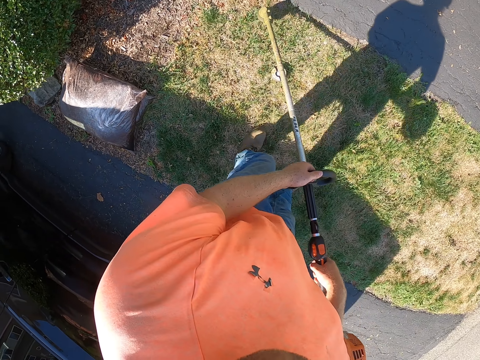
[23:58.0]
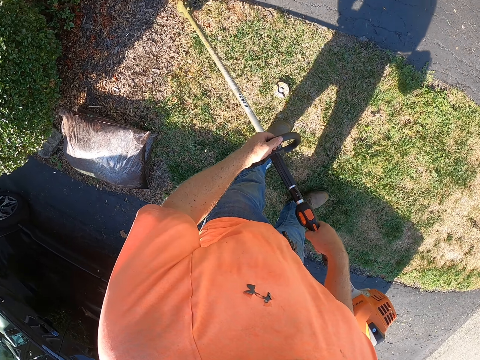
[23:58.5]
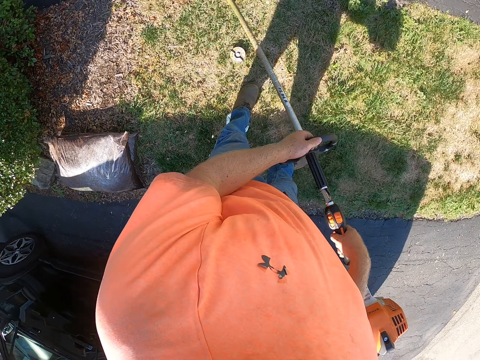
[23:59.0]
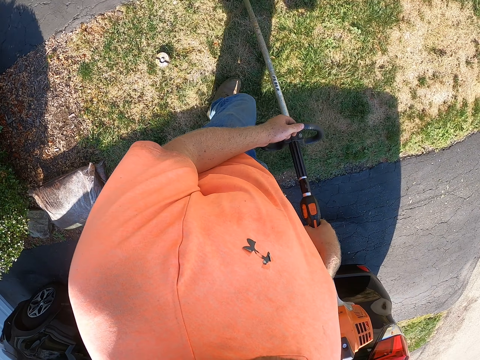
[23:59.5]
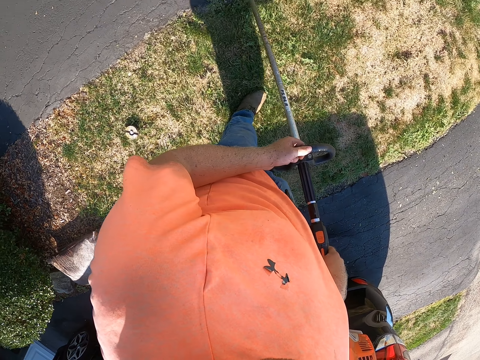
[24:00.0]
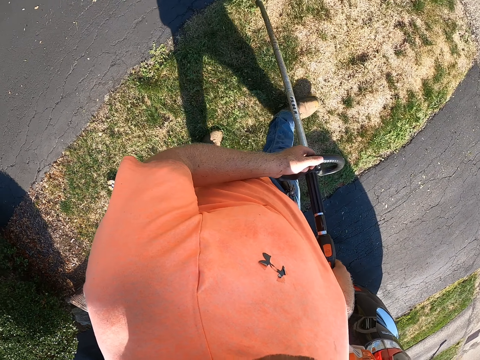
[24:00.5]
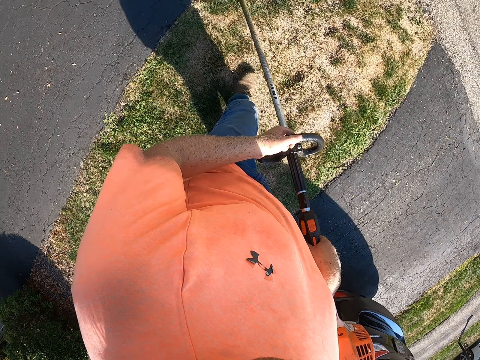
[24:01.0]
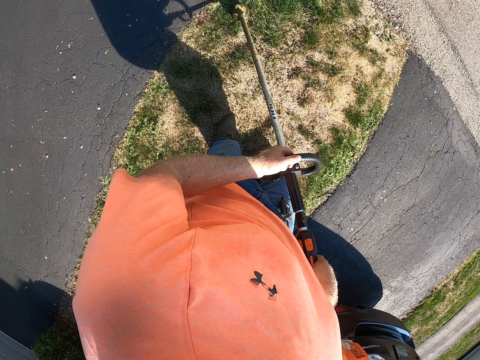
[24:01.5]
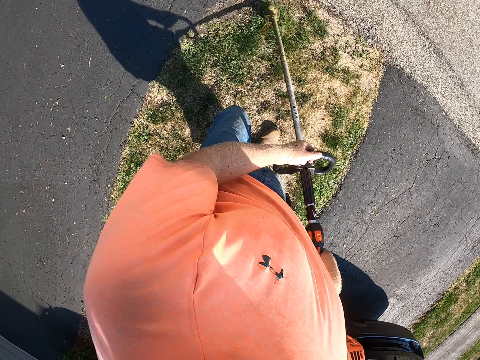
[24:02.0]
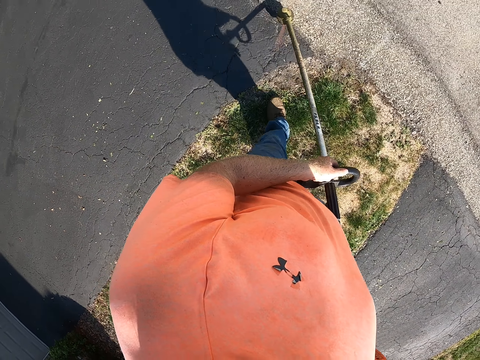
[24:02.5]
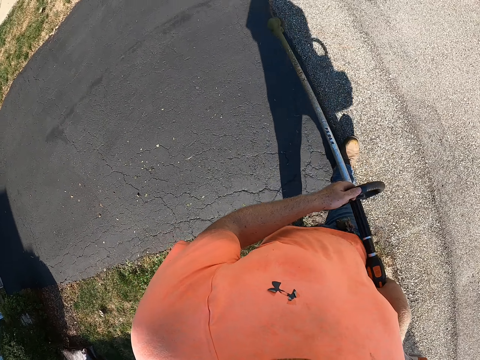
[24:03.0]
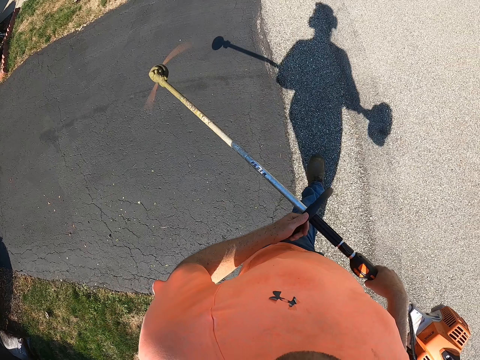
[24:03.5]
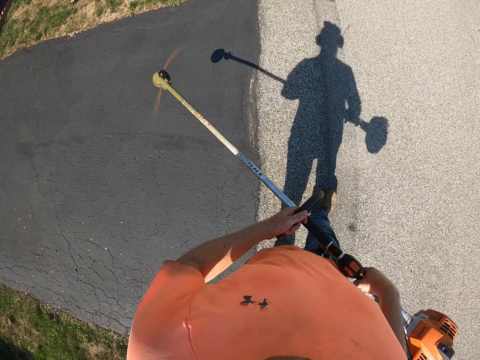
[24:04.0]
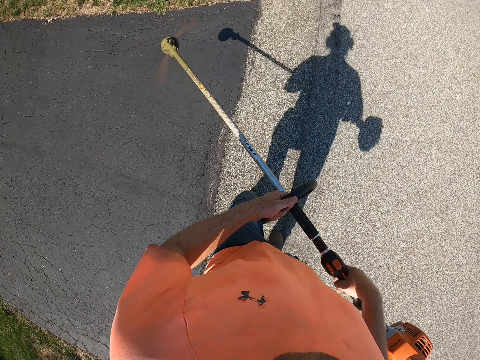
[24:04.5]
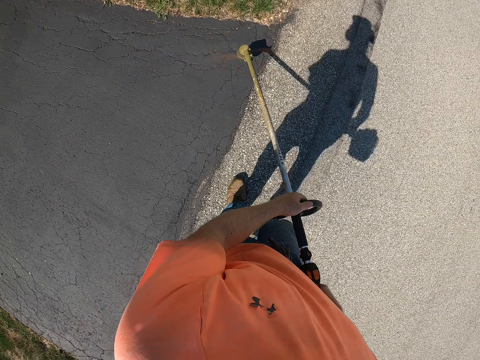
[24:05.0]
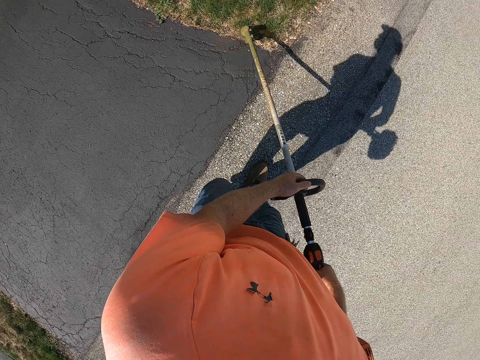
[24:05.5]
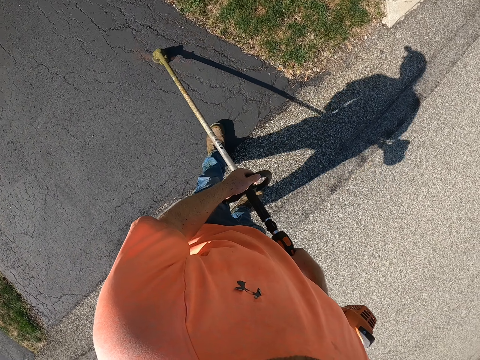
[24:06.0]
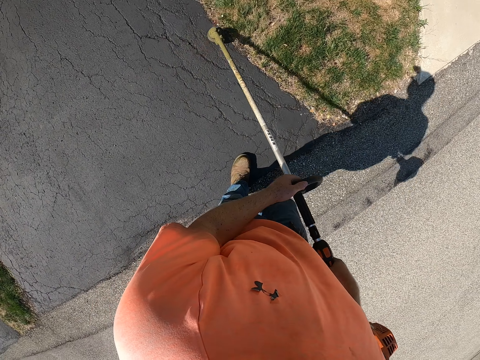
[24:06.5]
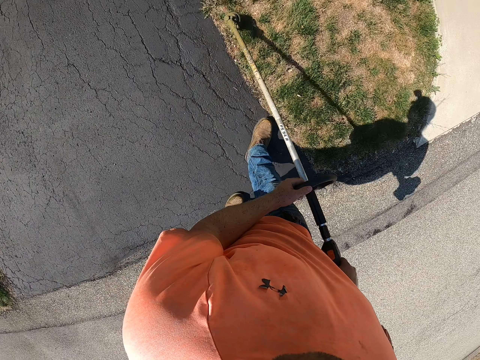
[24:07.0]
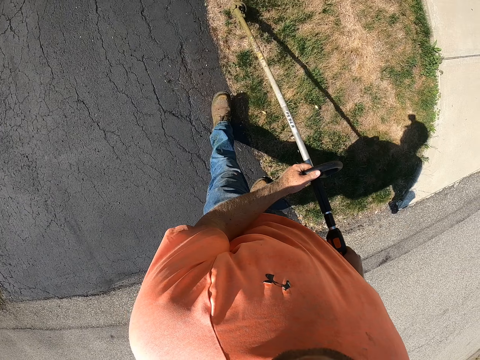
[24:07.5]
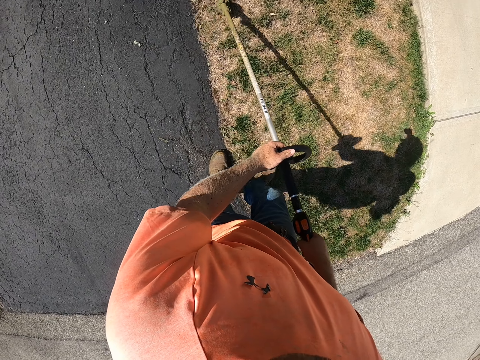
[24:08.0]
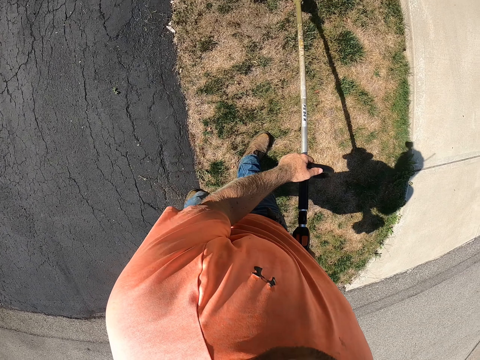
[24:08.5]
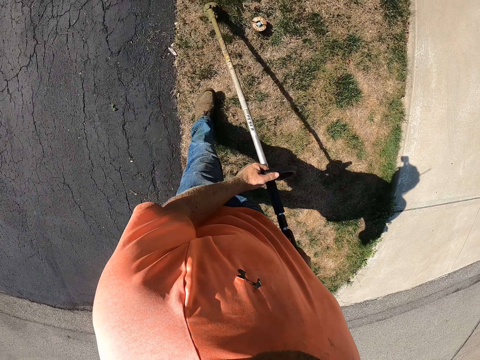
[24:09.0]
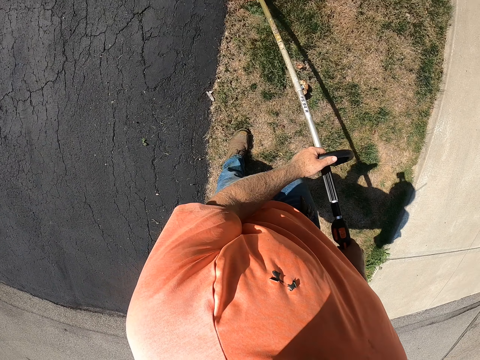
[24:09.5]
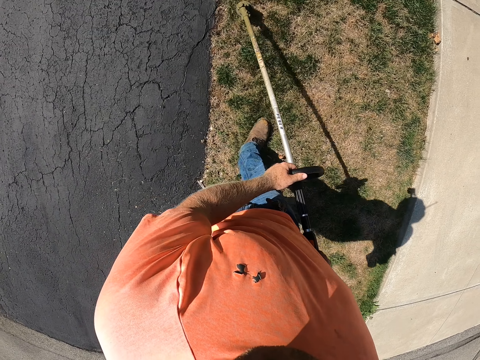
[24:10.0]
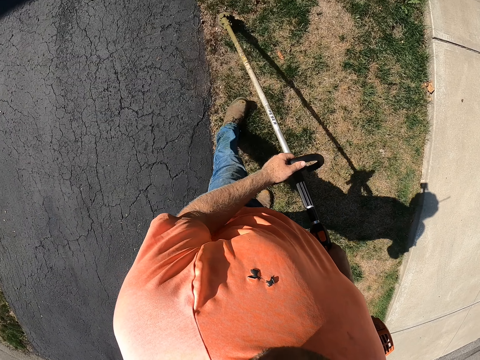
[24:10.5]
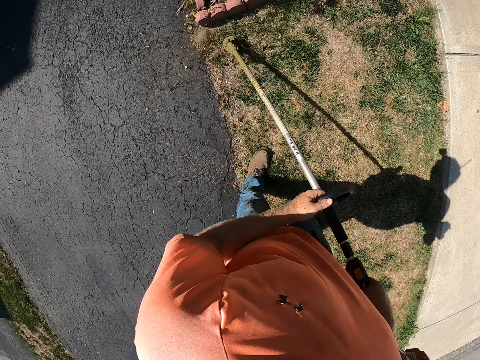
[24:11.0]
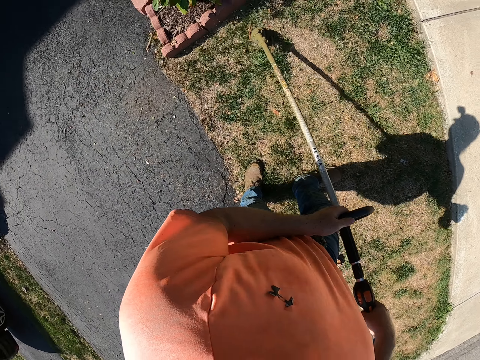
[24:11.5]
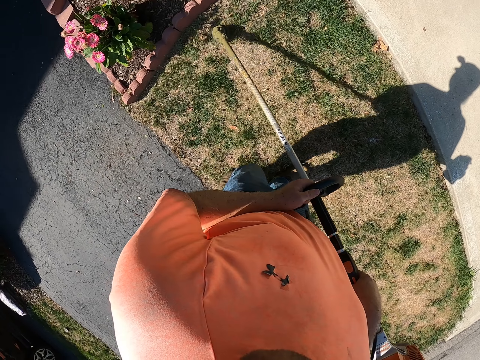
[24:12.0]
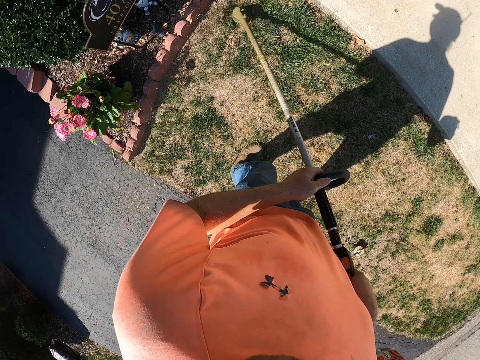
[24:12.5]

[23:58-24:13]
The camera wearer walks in the compound. He trims grasses on the lawn with the grass trimmer in his hands.

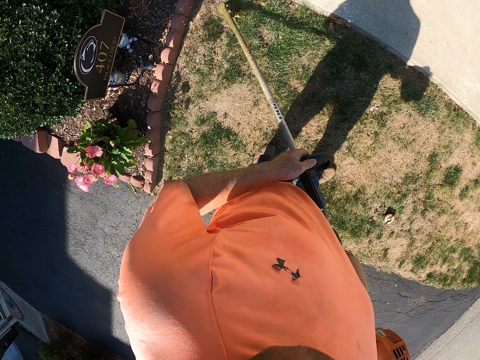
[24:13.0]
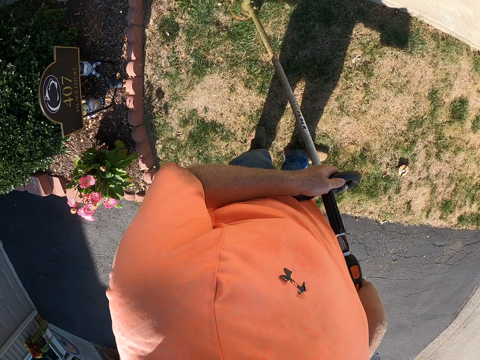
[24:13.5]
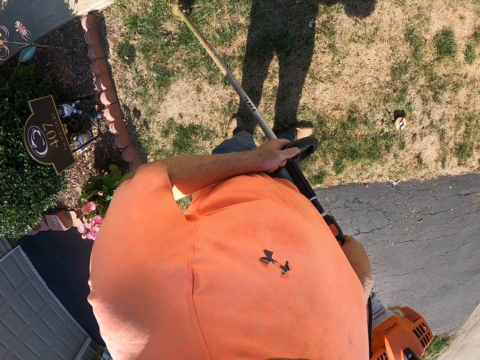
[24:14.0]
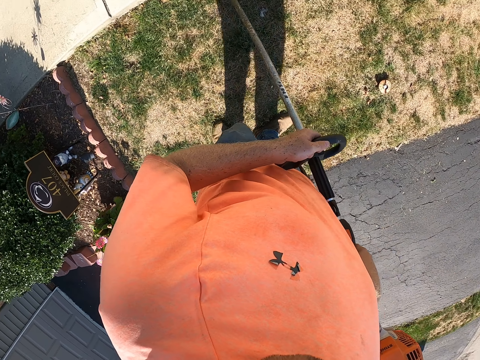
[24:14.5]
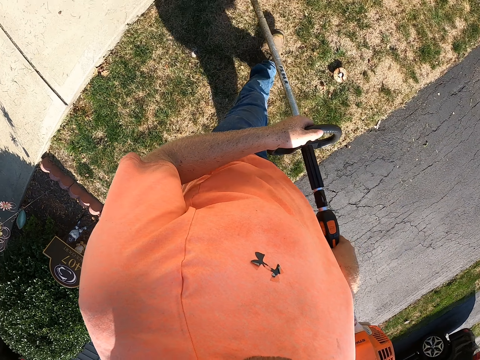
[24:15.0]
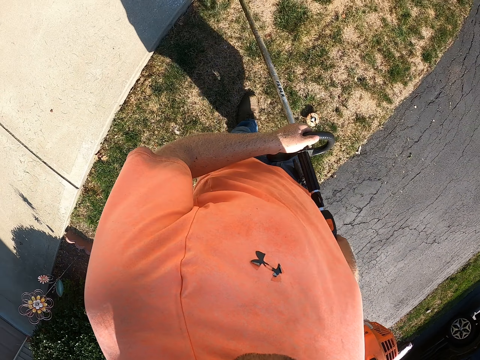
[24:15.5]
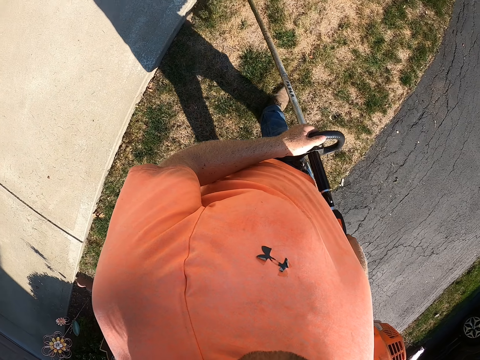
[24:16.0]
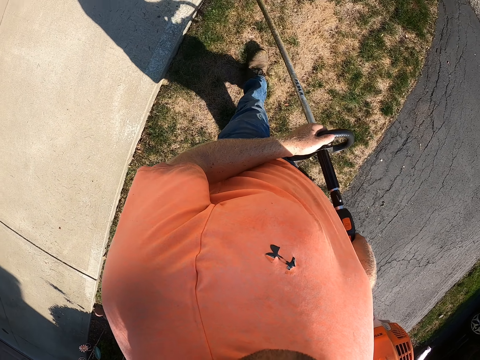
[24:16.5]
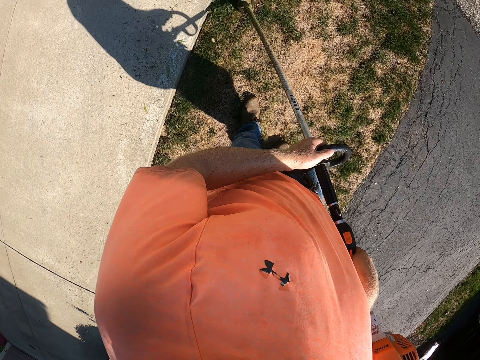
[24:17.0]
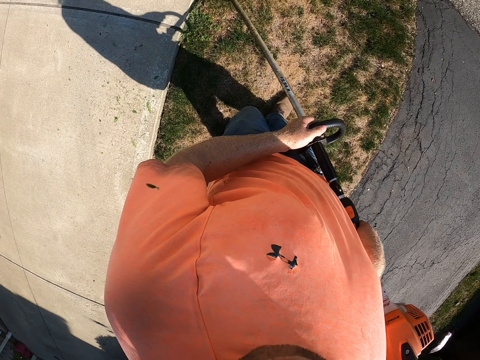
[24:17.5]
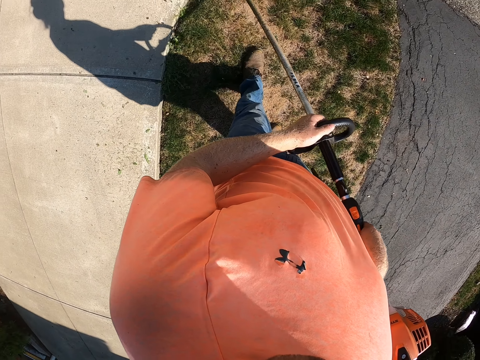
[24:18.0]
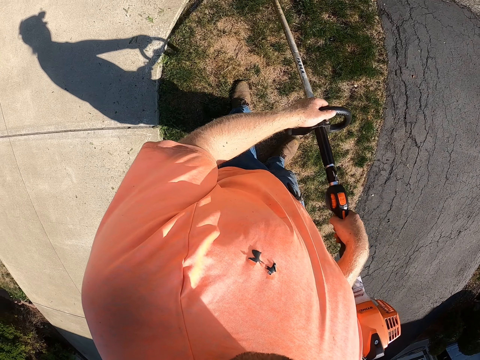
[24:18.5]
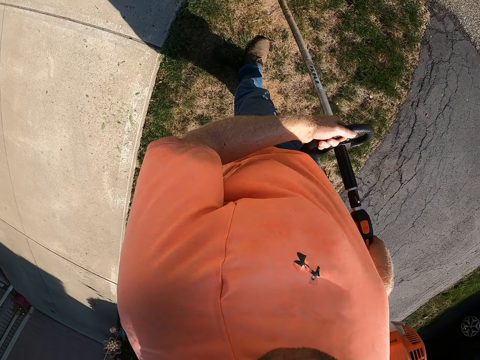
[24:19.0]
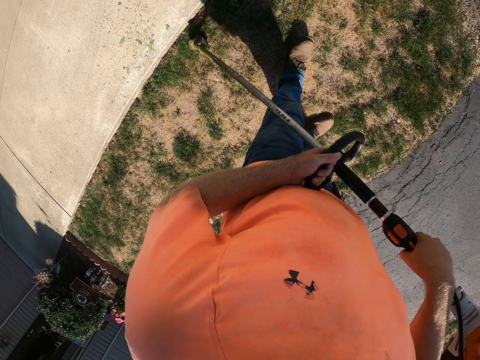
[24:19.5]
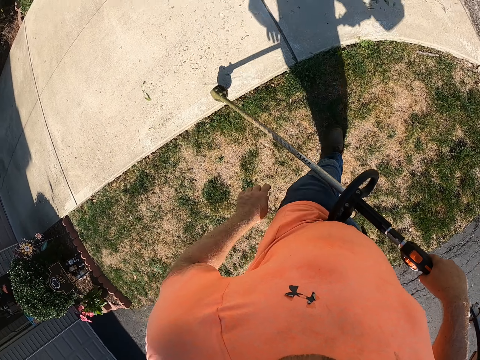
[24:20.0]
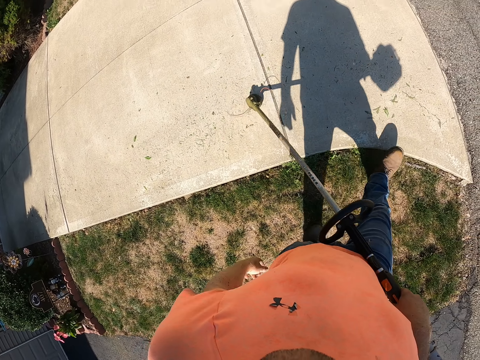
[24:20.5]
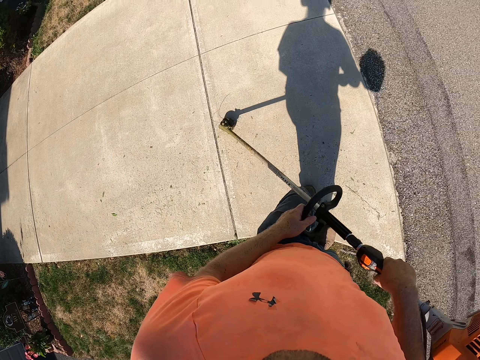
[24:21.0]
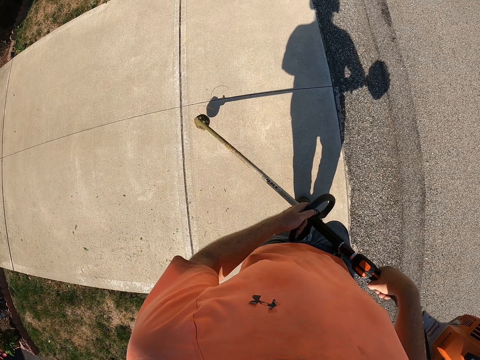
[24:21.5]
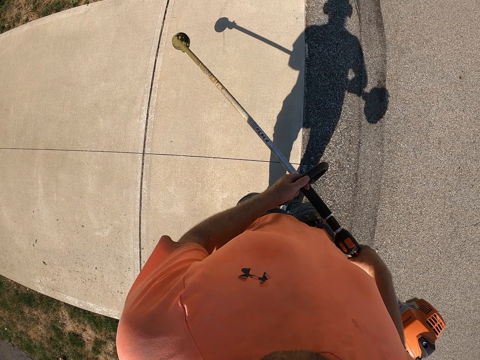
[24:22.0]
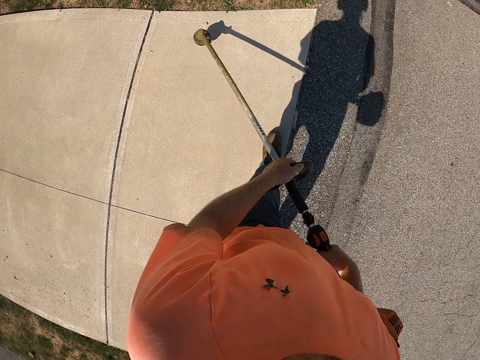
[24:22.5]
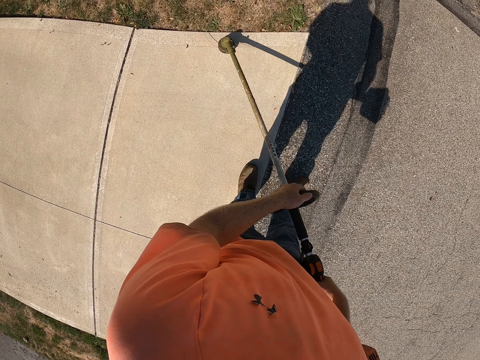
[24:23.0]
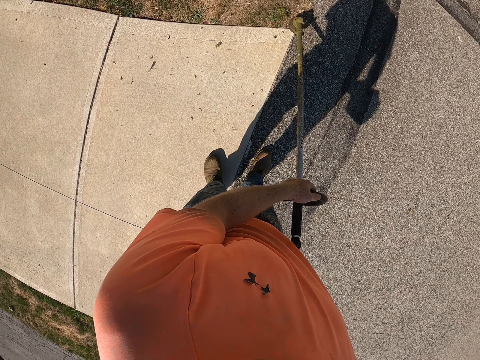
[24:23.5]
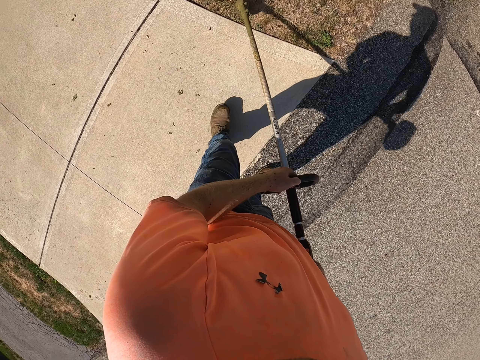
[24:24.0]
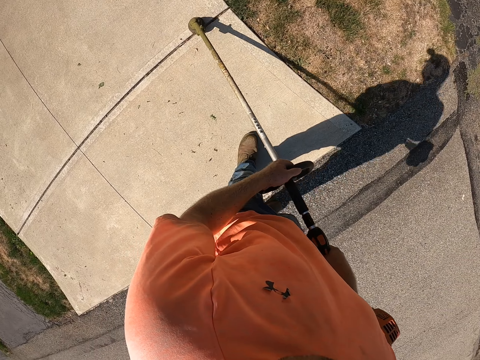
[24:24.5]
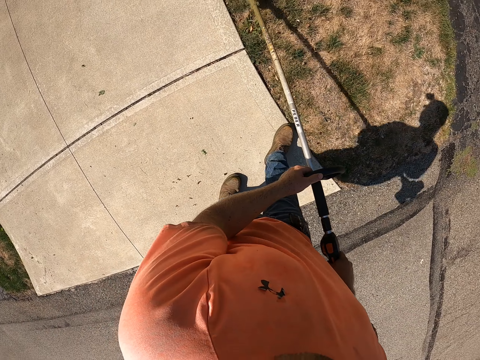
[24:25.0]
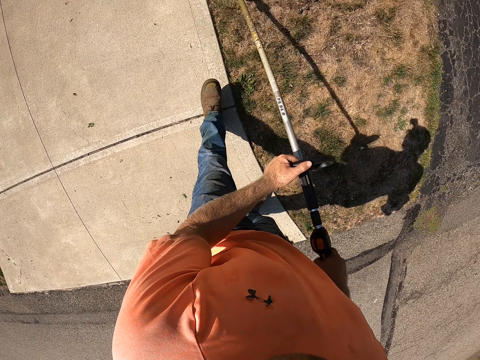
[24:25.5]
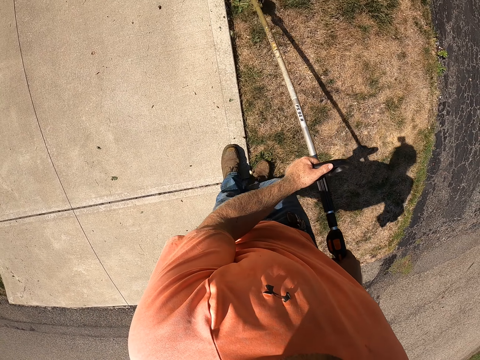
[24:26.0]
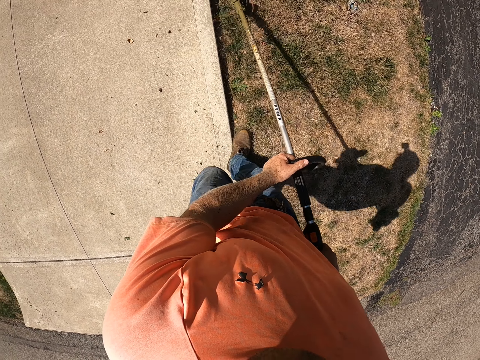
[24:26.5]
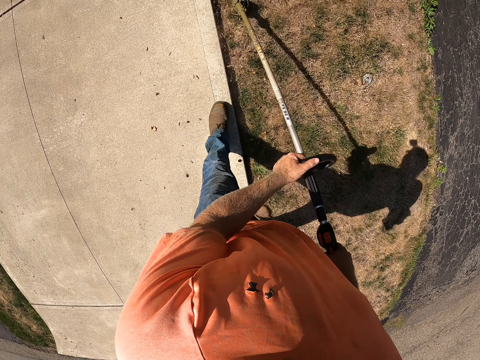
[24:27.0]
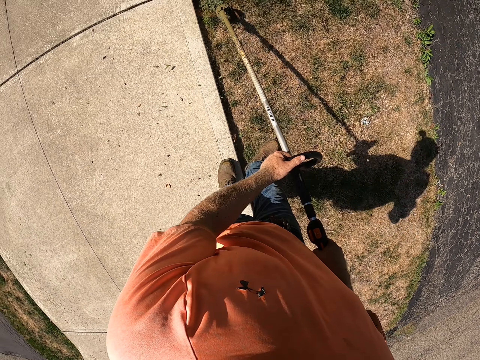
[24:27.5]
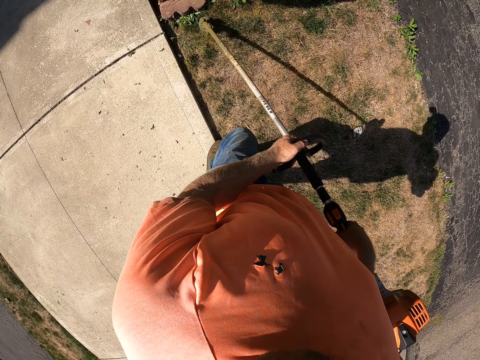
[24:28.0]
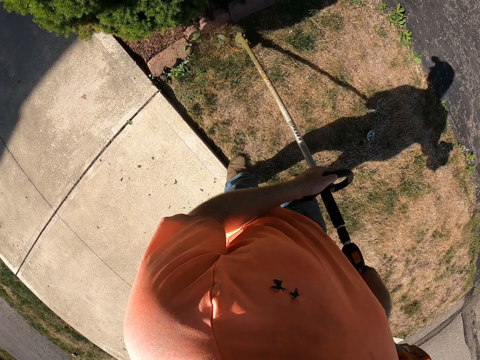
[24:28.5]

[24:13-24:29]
The camera wearer walks in the compound. He trims grasses on the lawn with the grass trimmer in his hands.
